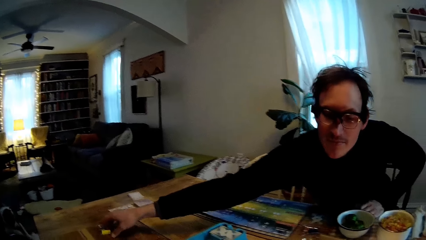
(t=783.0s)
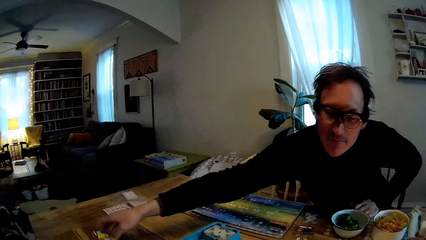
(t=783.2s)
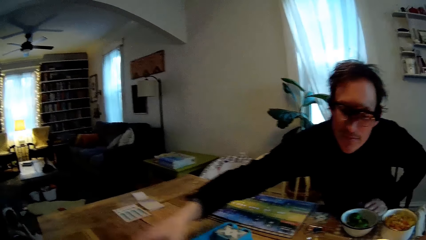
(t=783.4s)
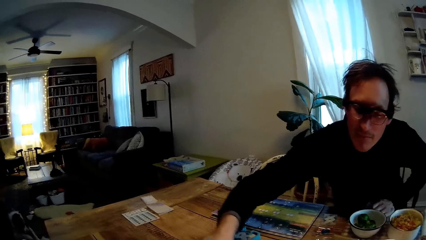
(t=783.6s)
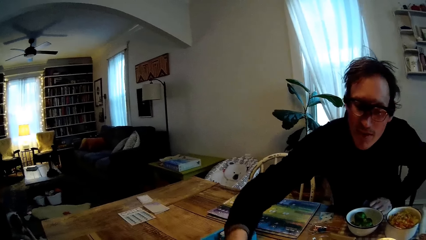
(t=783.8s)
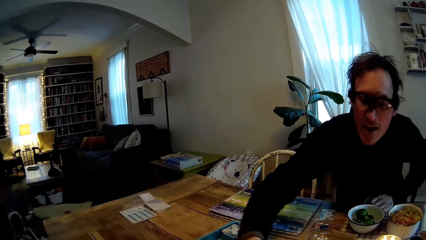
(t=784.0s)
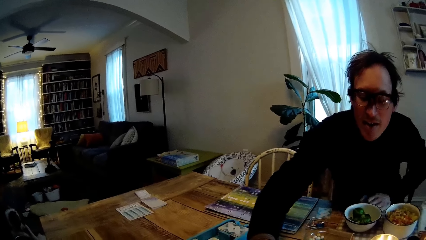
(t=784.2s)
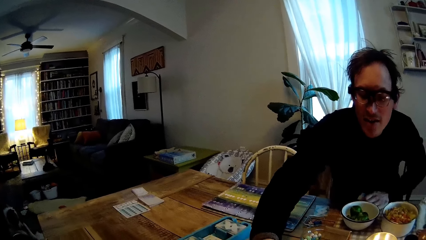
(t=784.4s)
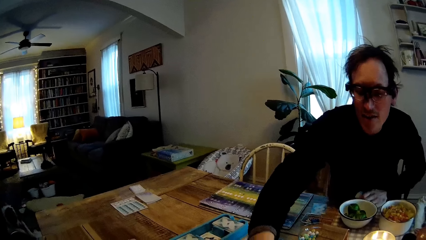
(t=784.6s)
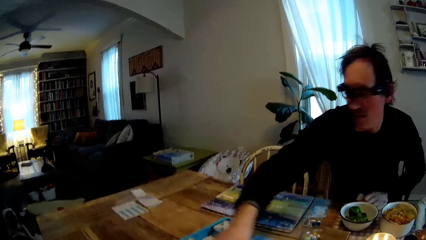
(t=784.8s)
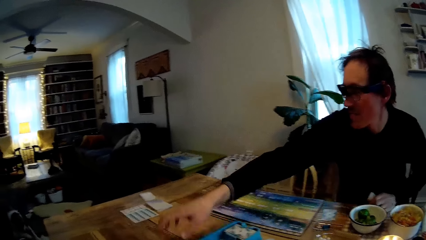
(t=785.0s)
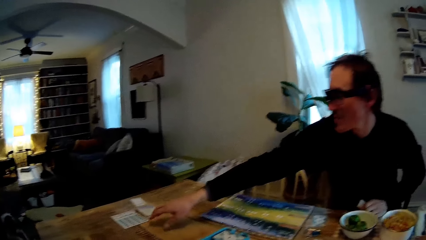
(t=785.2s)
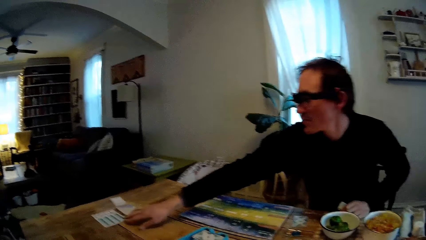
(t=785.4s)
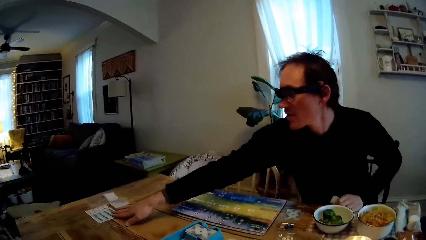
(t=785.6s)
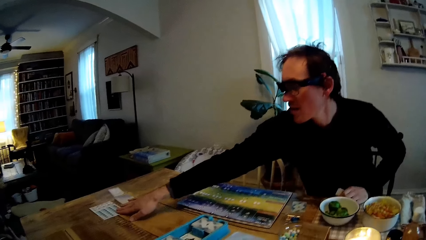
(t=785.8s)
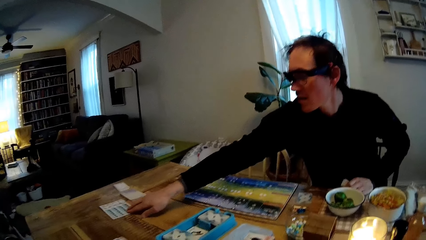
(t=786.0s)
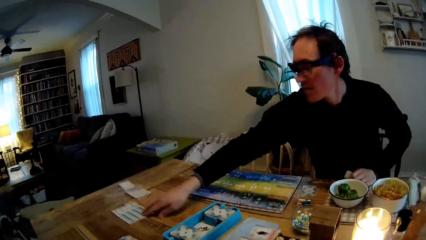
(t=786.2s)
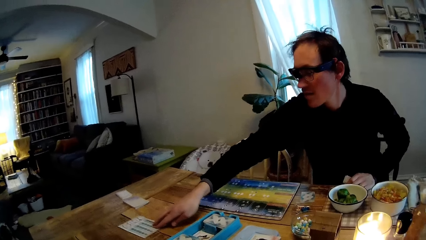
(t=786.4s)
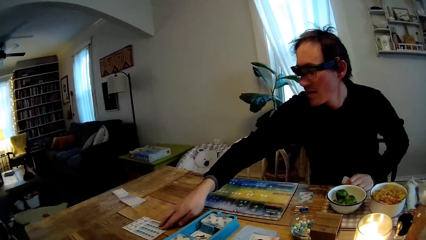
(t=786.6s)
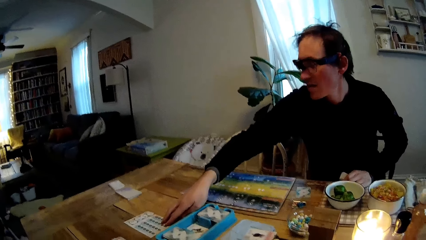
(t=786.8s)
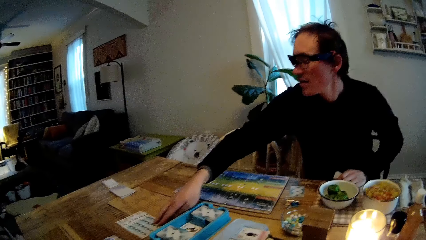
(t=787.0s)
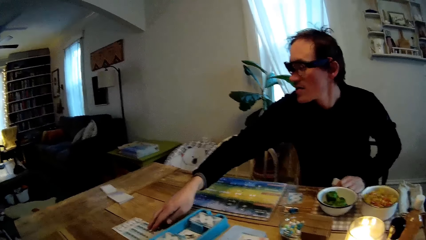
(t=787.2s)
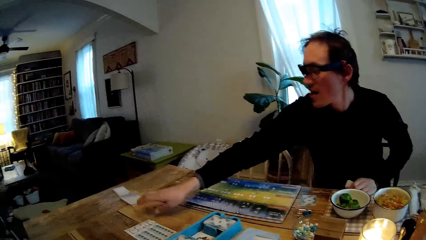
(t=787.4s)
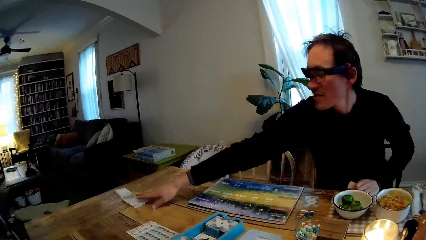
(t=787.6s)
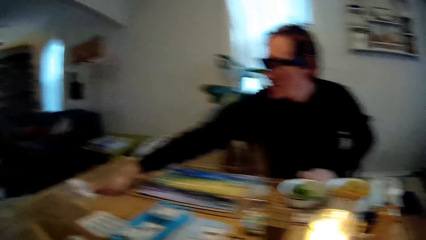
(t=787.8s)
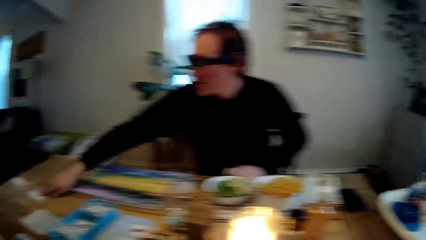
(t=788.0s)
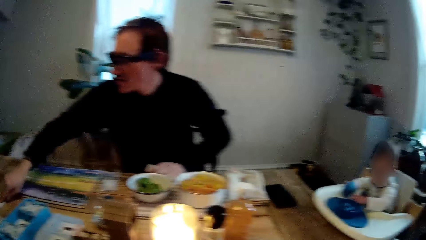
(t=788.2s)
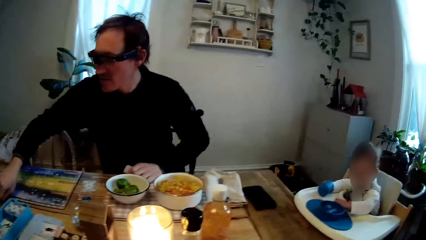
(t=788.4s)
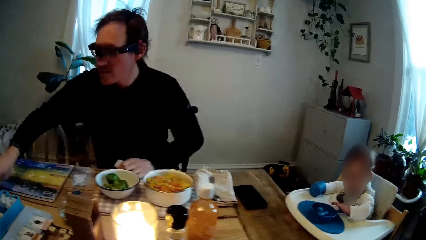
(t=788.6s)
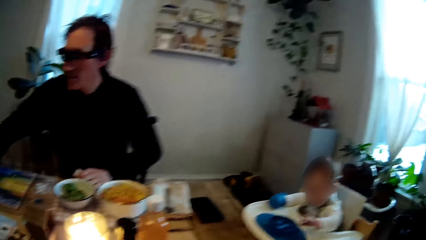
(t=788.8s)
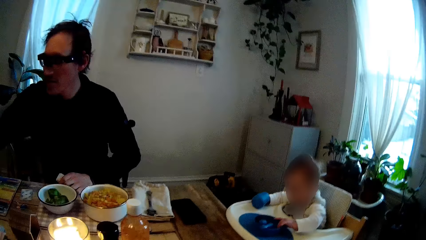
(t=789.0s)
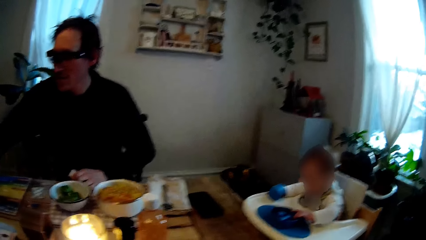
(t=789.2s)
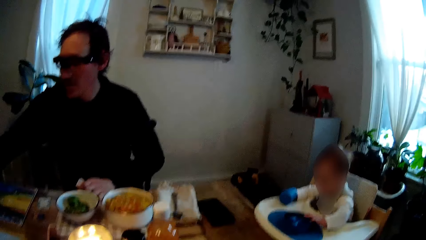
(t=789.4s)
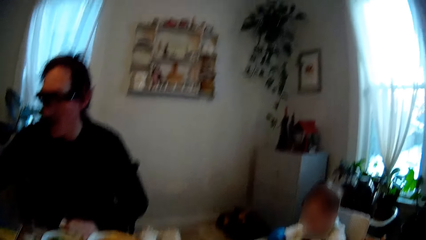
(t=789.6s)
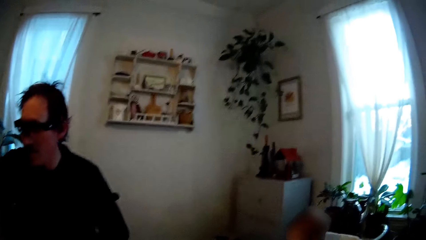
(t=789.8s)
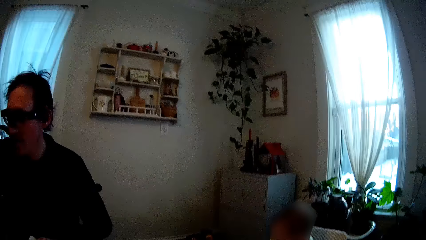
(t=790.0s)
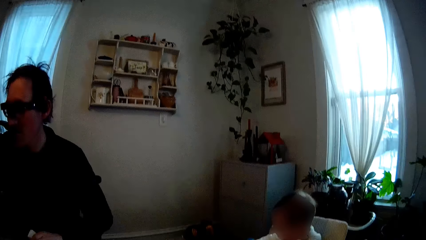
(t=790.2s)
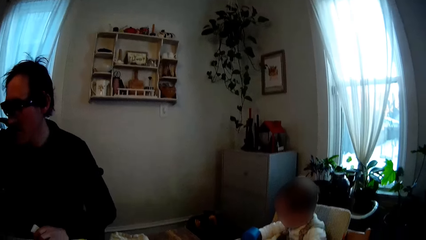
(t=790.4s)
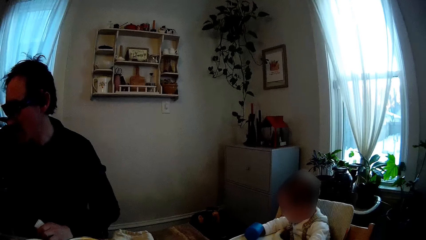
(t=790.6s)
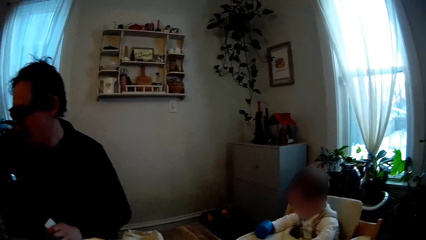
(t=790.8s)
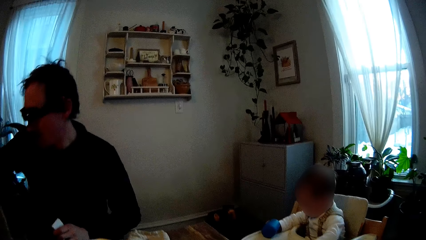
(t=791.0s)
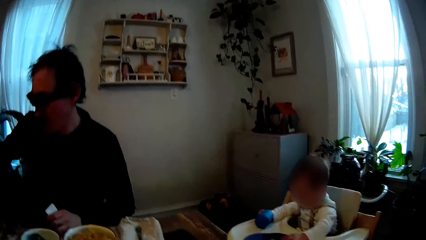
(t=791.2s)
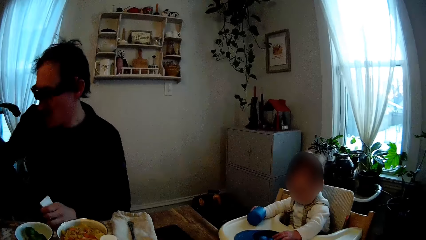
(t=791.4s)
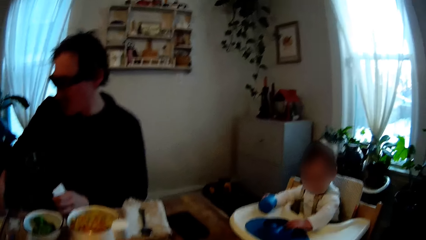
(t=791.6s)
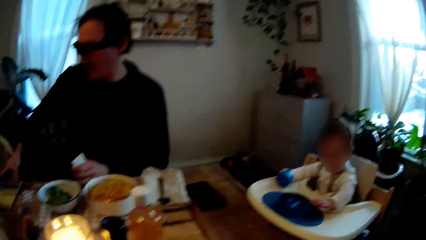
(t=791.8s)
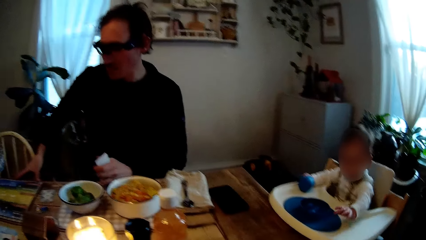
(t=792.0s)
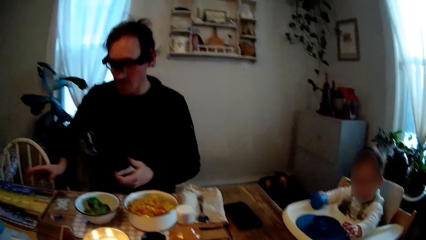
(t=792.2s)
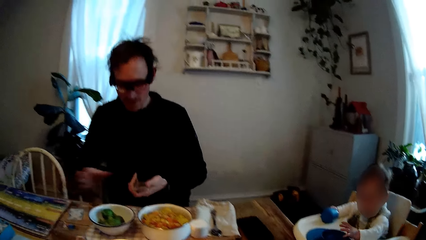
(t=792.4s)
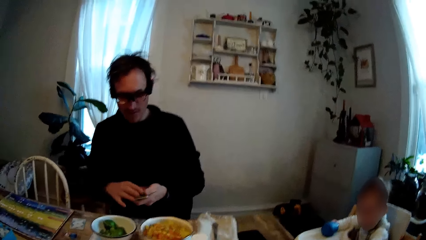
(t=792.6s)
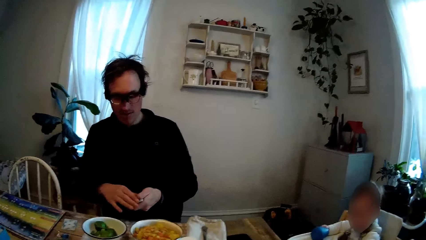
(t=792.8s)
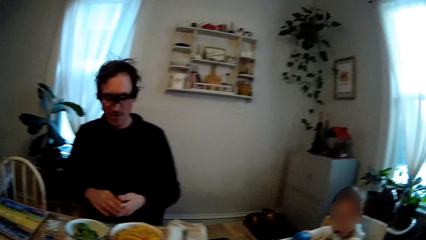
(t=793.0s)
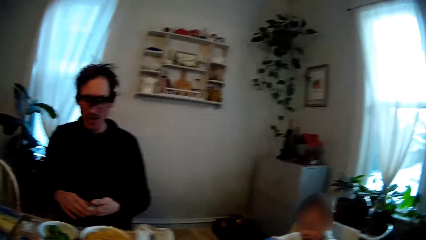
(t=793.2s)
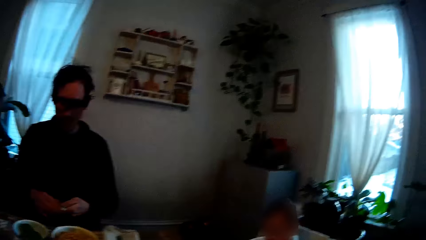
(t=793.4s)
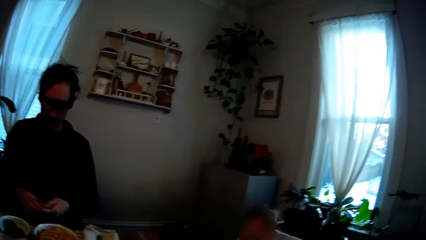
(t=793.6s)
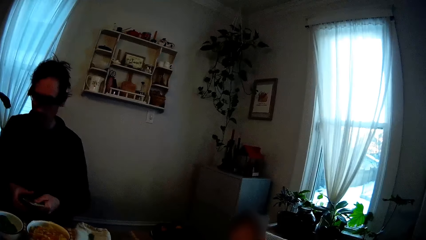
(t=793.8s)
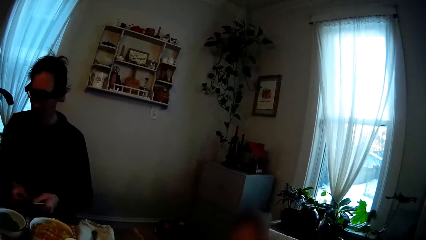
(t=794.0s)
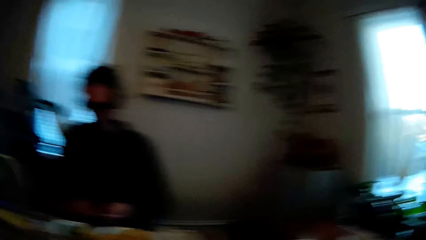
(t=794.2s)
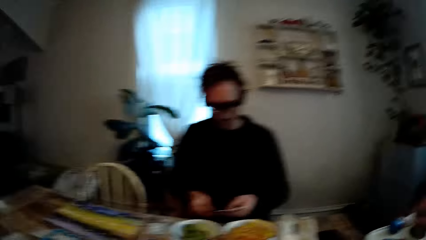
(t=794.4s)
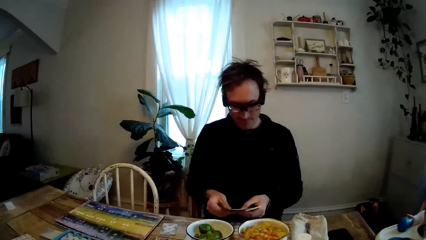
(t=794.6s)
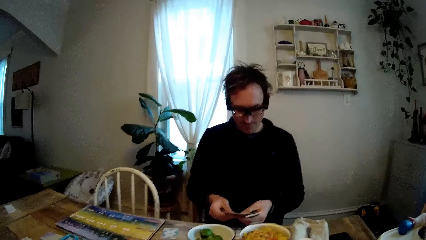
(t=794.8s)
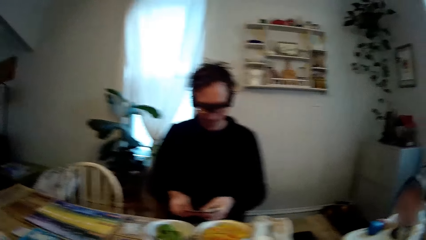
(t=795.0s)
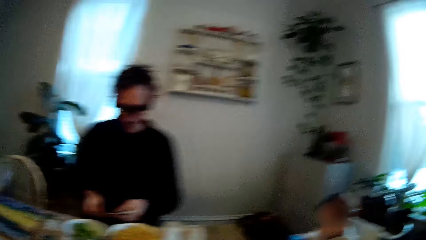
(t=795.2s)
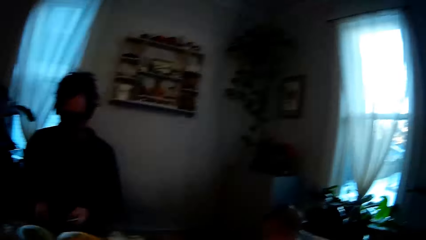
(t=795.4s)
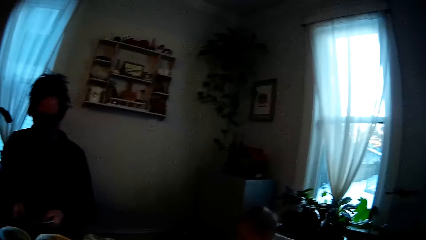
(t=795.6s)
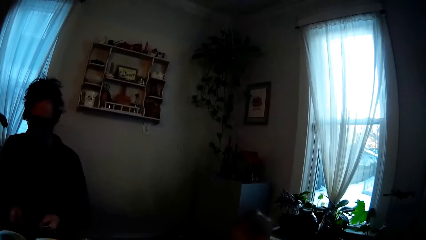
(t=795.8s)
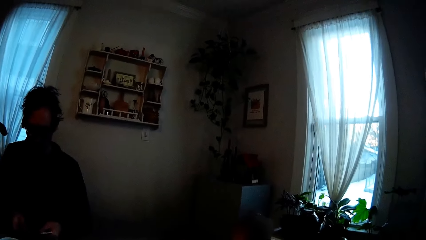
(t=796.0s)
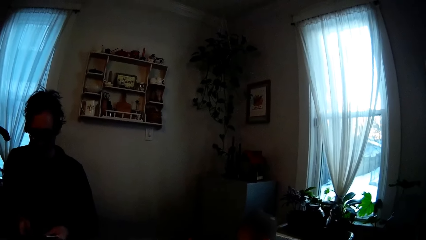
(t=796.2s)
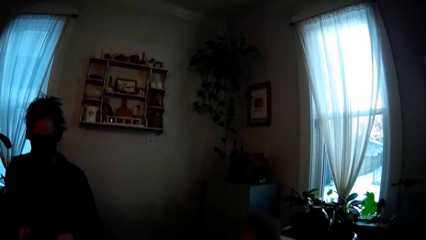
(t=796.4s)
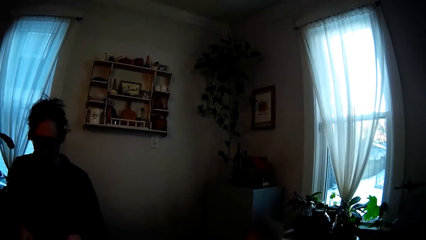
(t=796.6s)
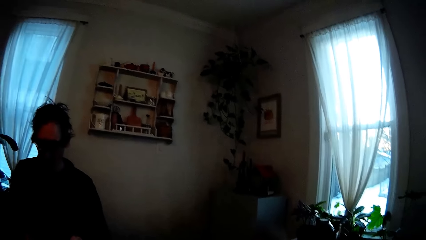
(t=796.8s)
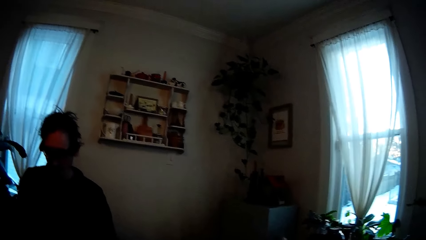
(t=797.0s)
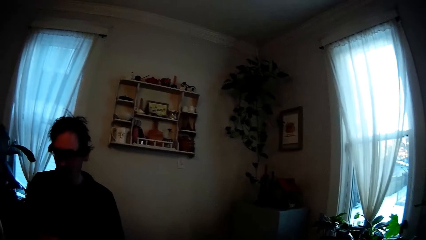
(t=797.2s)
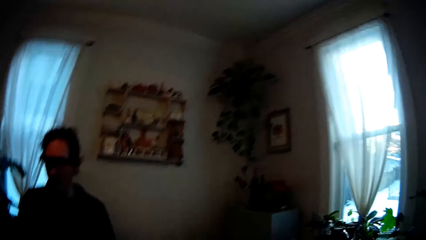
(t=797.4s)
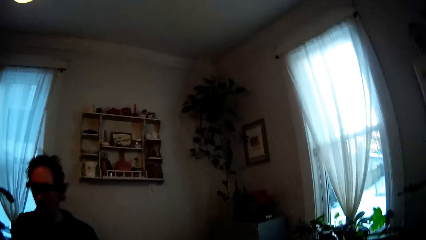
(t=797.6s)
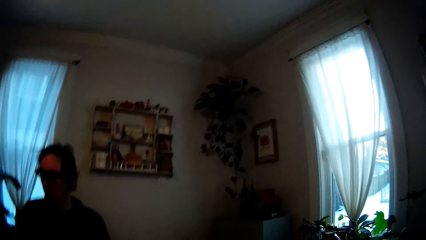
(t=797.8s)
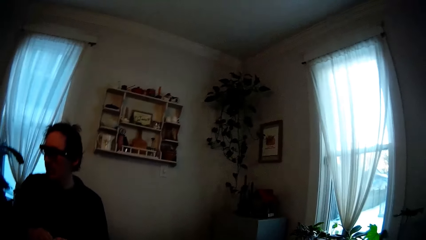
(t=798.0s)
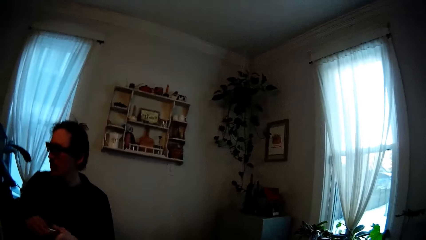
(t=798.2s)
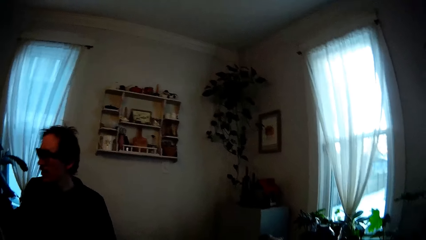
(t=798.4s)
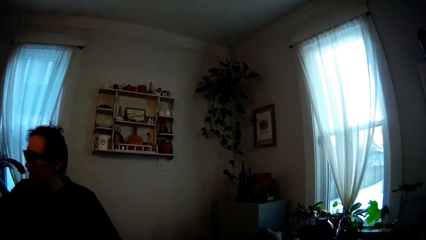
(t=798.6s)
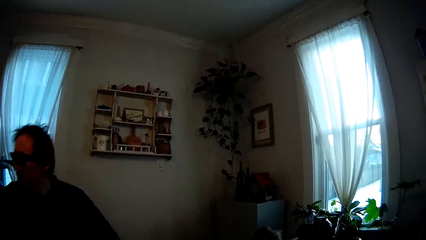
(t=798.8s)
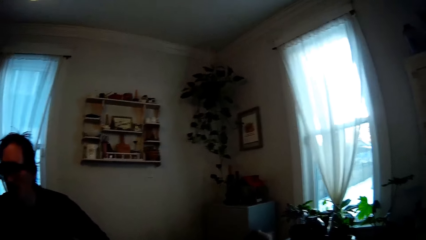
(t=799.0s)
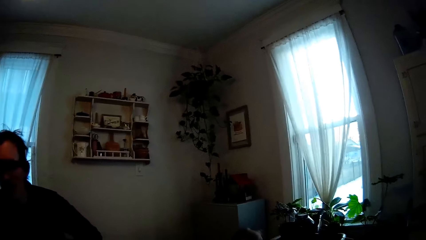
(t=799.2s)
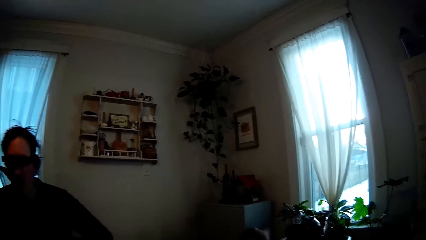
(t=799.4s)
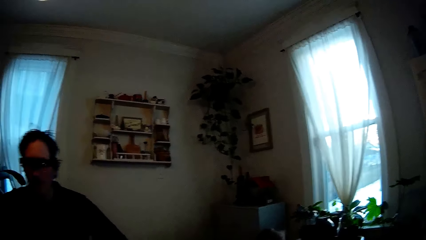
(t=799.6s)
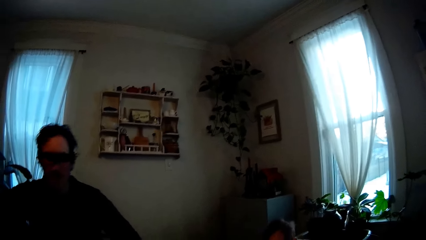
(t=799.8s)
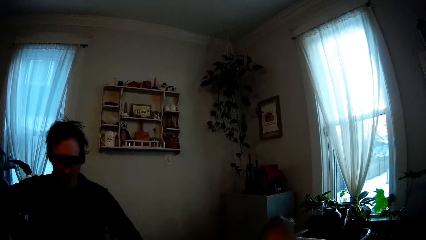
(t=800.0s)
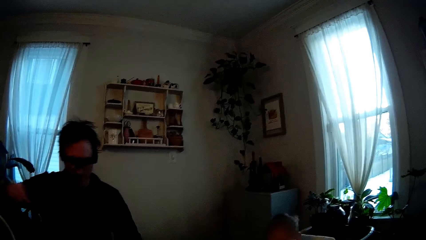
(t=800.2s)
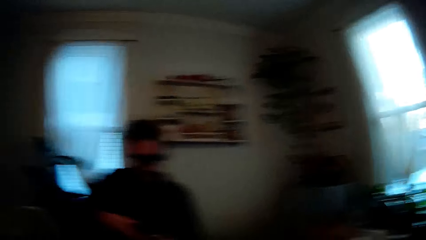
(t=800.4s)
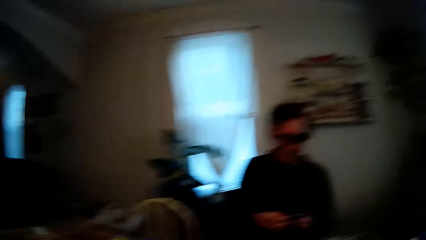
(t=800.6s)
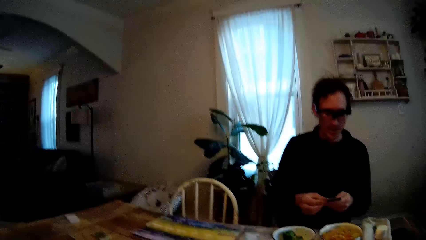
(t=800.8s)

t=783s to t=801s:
The man picks up a card pack on the table with his right hand. He places the card pack in his right hand on the table. He shifts a paper on the table with his right hand. He shifts the paper again. He takes the cards. He holds the cards with both hands. He spreads the cards in both hands. The camera wearer looks around the house. They look around the house again. The man places some cards on the table with his right hand.
